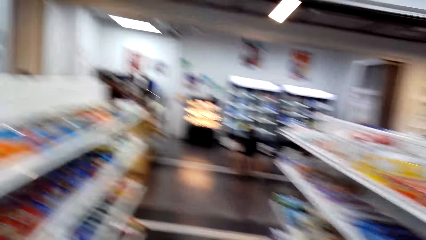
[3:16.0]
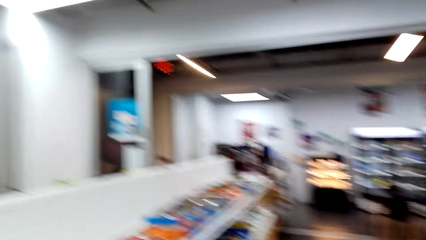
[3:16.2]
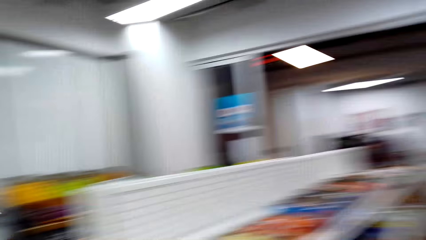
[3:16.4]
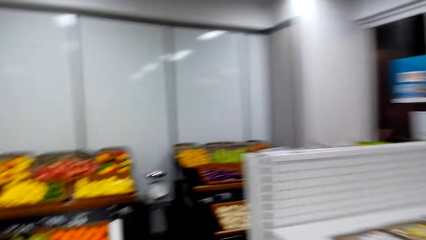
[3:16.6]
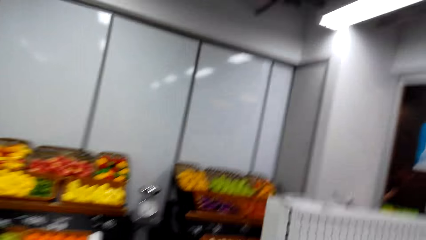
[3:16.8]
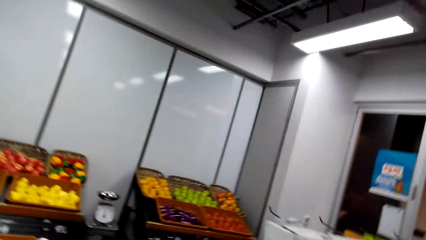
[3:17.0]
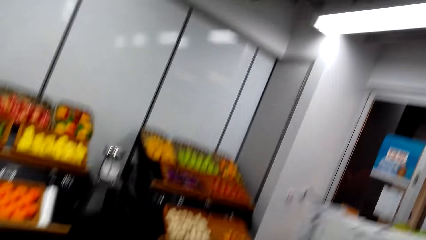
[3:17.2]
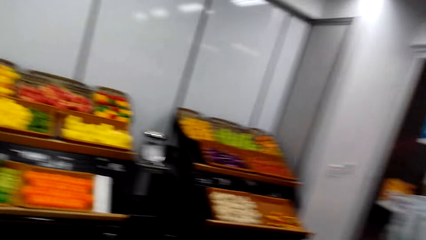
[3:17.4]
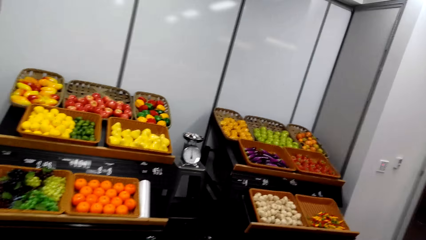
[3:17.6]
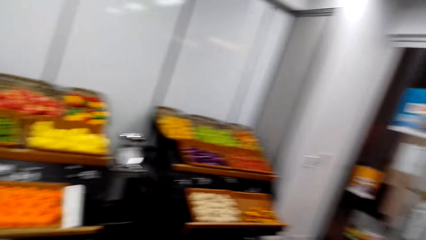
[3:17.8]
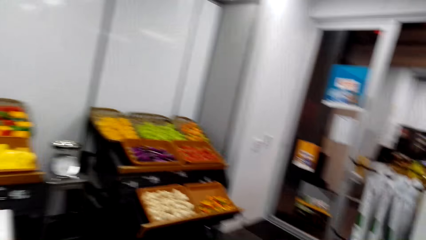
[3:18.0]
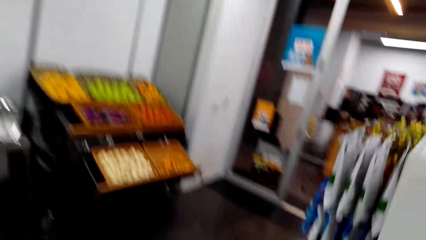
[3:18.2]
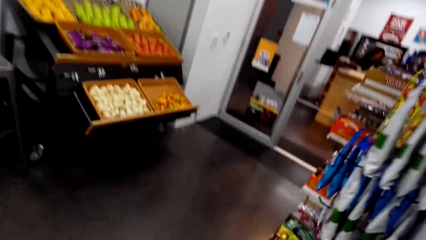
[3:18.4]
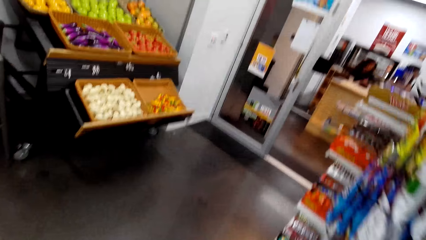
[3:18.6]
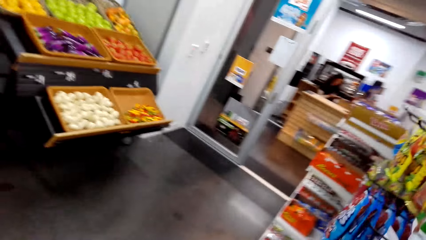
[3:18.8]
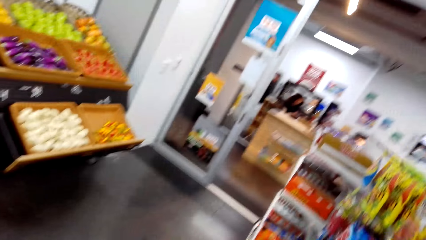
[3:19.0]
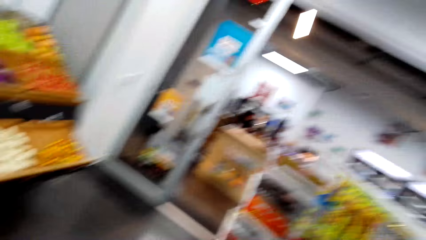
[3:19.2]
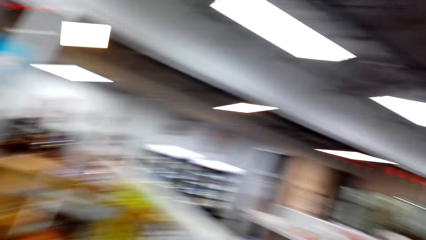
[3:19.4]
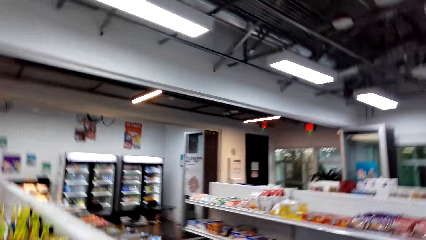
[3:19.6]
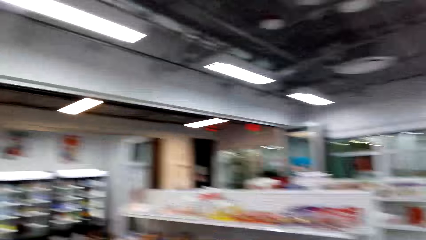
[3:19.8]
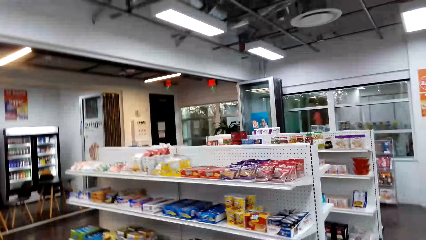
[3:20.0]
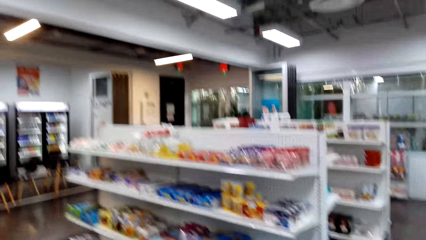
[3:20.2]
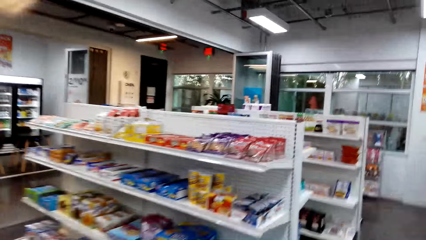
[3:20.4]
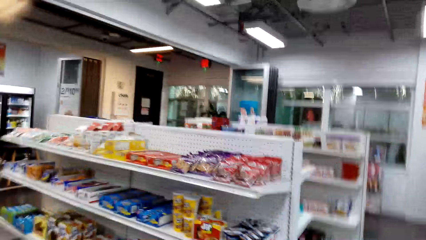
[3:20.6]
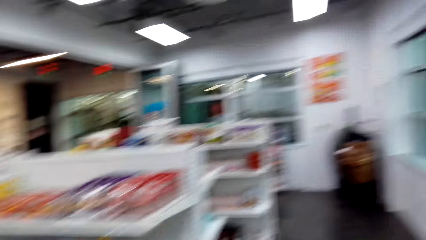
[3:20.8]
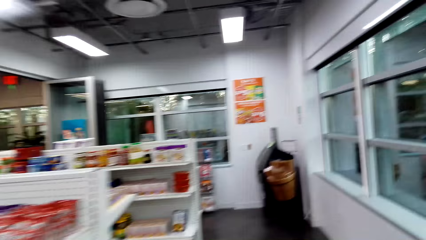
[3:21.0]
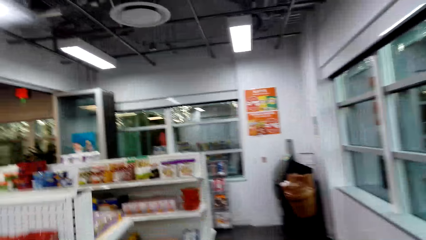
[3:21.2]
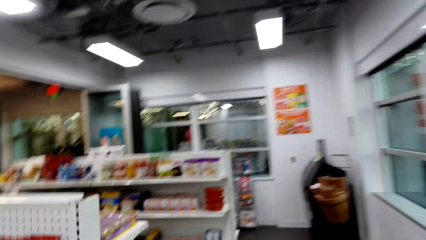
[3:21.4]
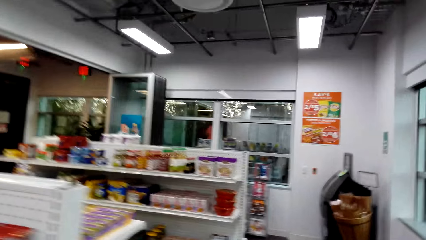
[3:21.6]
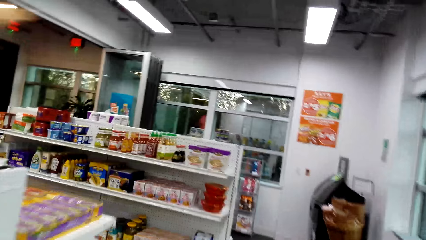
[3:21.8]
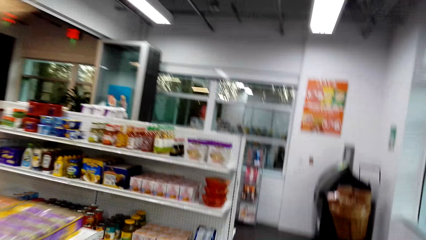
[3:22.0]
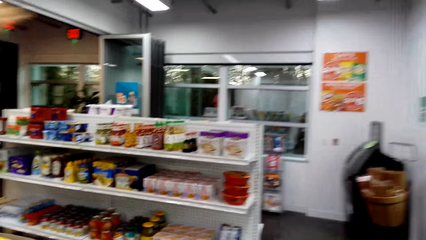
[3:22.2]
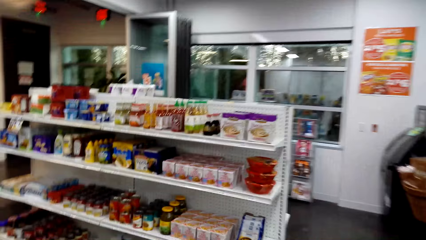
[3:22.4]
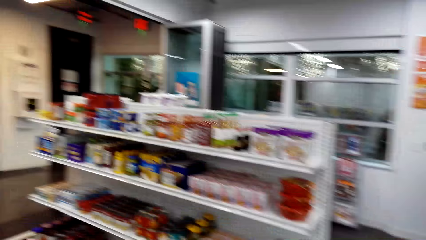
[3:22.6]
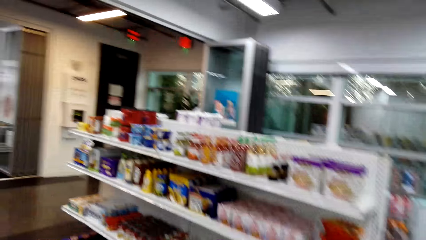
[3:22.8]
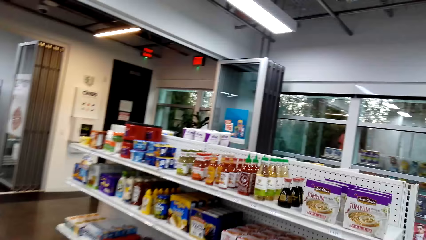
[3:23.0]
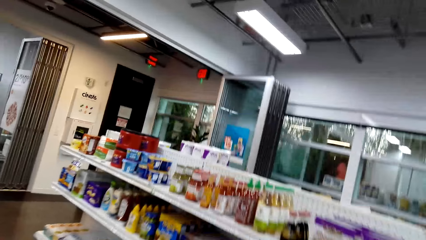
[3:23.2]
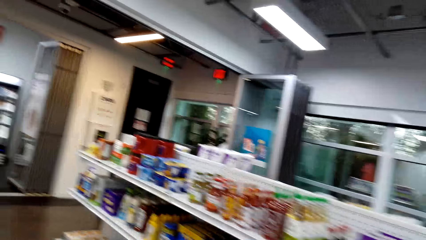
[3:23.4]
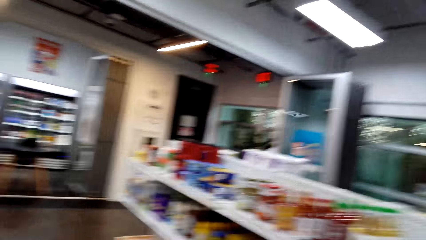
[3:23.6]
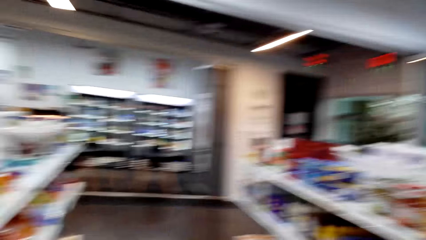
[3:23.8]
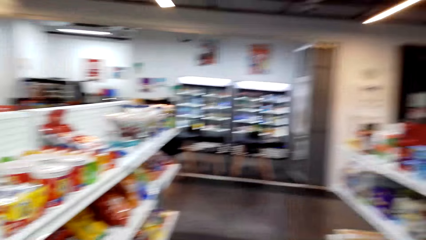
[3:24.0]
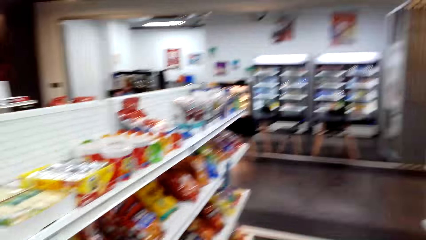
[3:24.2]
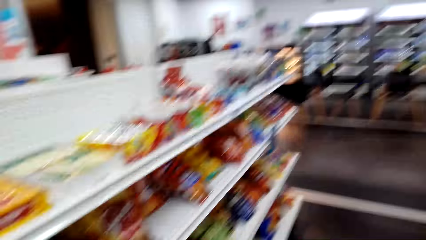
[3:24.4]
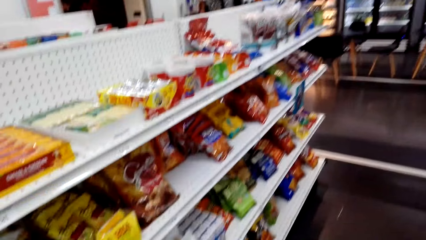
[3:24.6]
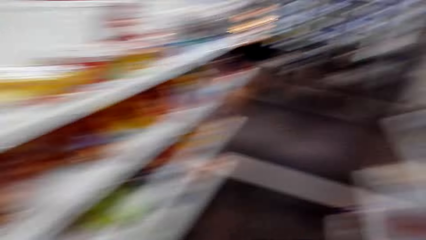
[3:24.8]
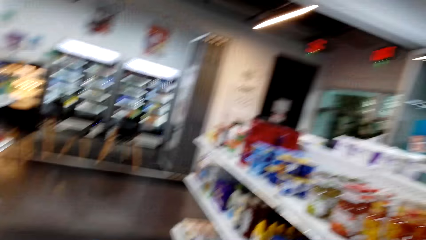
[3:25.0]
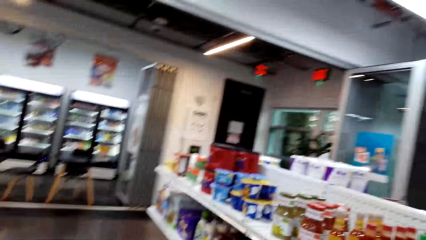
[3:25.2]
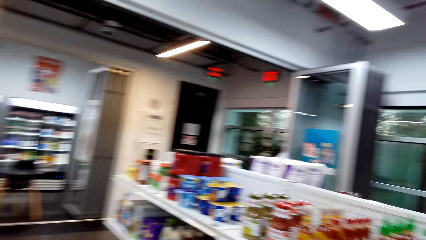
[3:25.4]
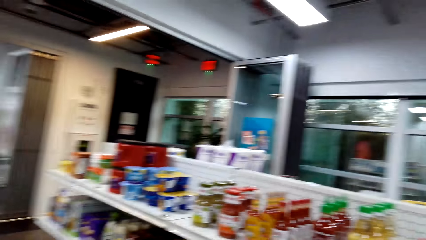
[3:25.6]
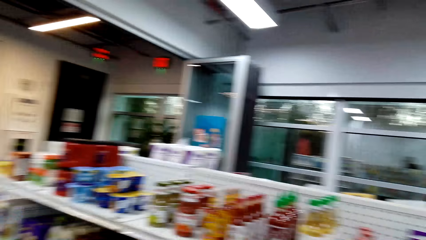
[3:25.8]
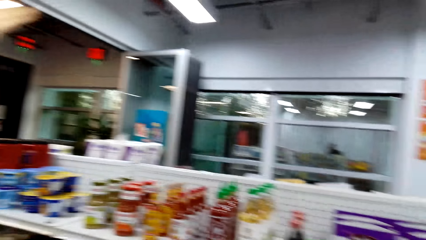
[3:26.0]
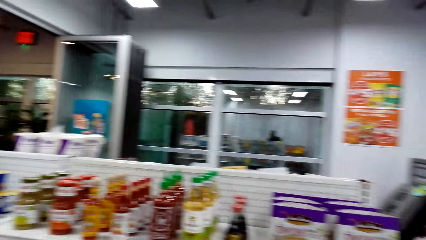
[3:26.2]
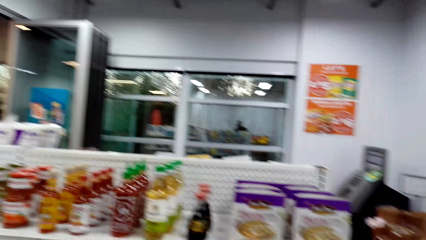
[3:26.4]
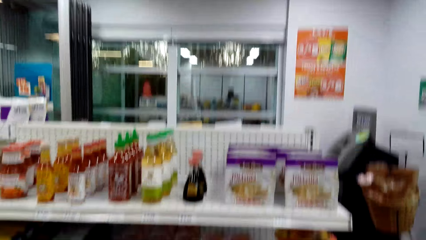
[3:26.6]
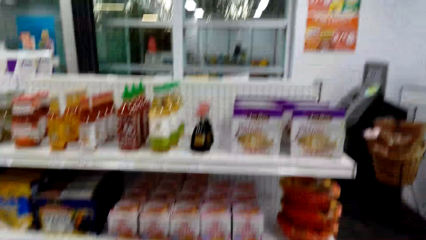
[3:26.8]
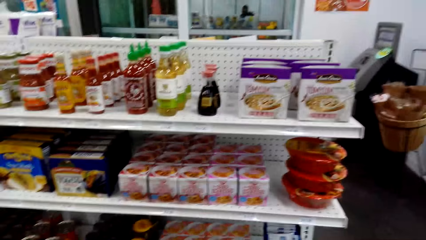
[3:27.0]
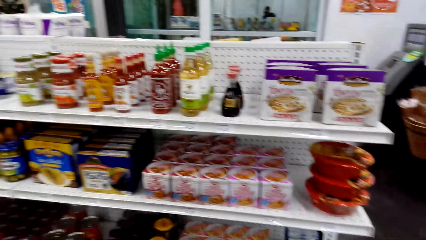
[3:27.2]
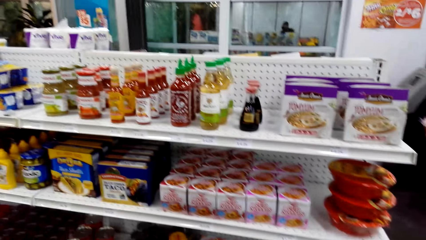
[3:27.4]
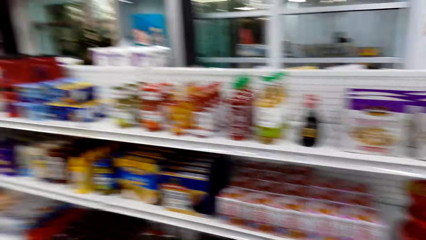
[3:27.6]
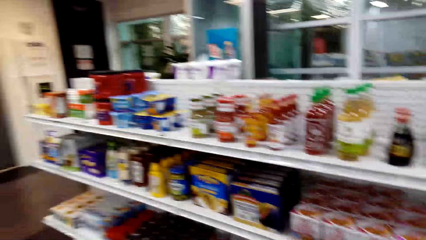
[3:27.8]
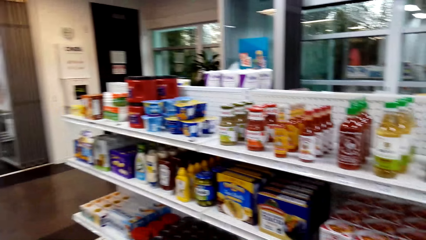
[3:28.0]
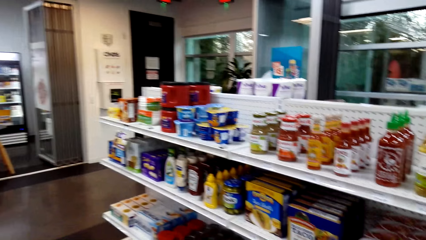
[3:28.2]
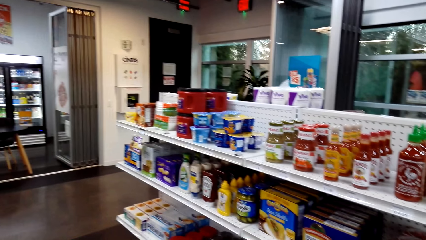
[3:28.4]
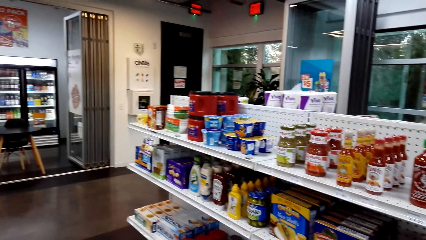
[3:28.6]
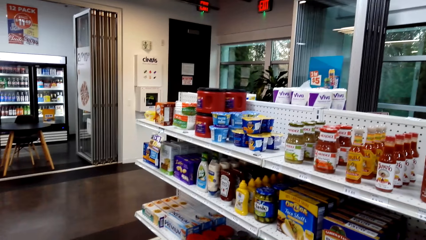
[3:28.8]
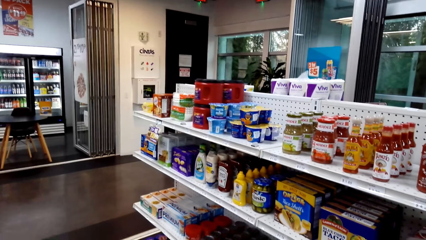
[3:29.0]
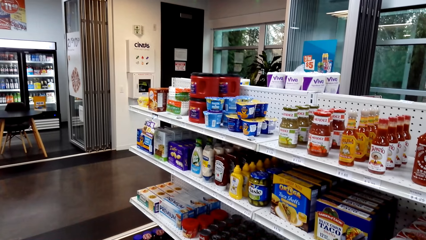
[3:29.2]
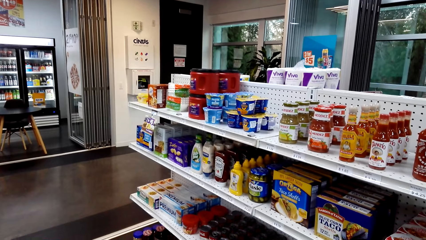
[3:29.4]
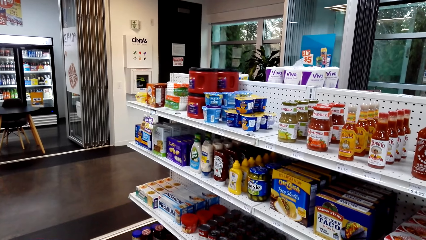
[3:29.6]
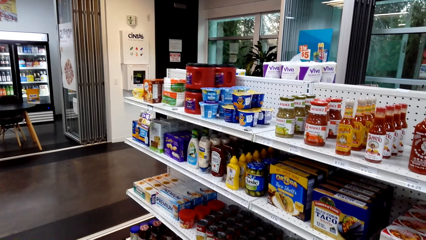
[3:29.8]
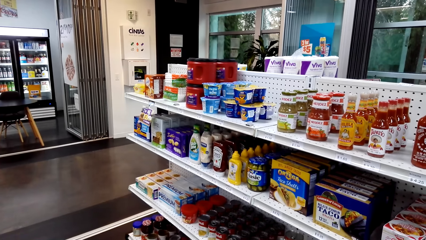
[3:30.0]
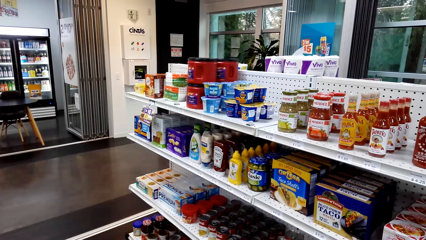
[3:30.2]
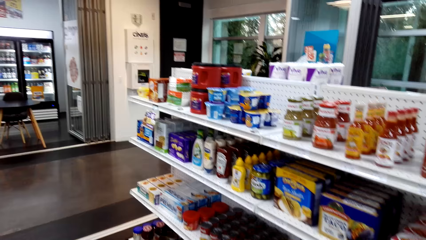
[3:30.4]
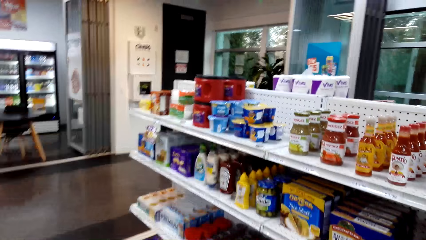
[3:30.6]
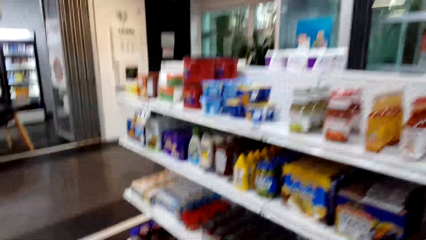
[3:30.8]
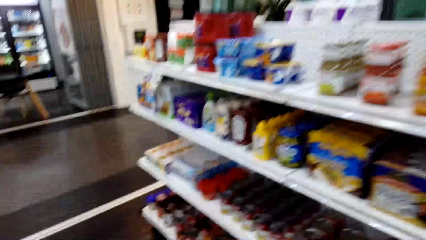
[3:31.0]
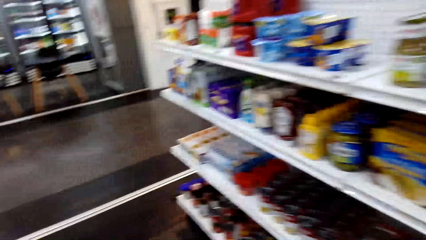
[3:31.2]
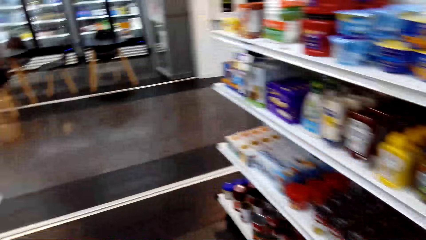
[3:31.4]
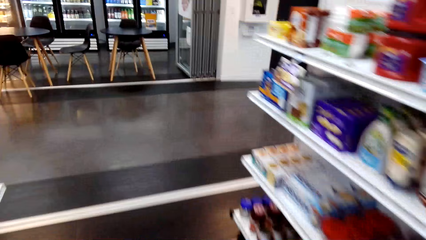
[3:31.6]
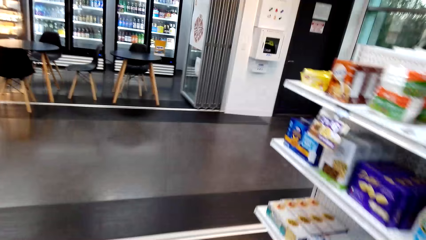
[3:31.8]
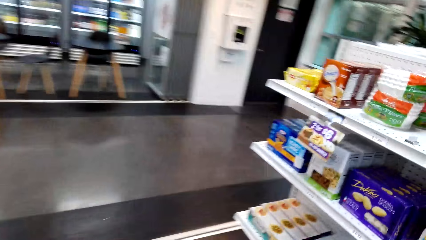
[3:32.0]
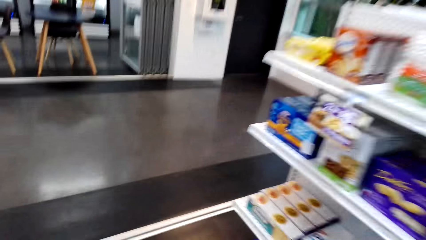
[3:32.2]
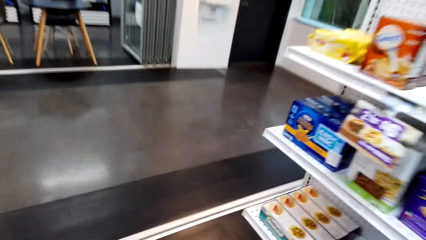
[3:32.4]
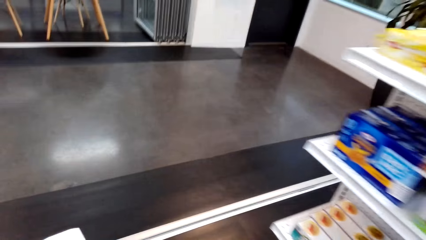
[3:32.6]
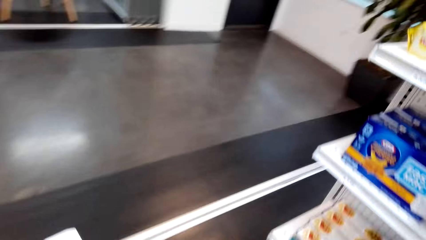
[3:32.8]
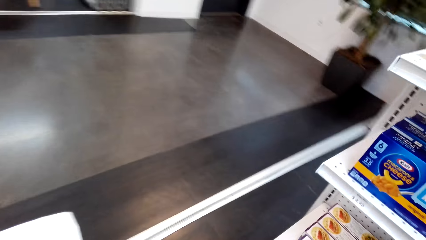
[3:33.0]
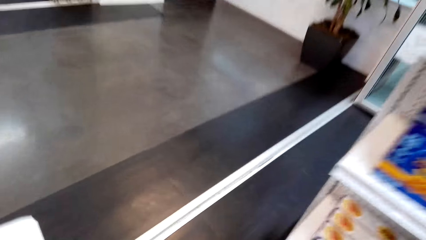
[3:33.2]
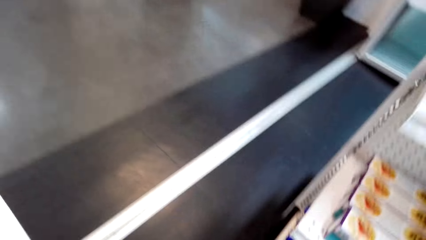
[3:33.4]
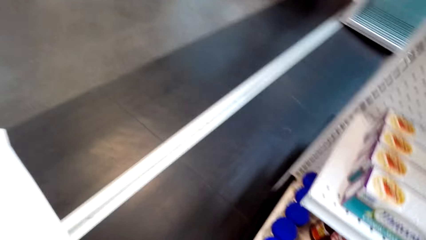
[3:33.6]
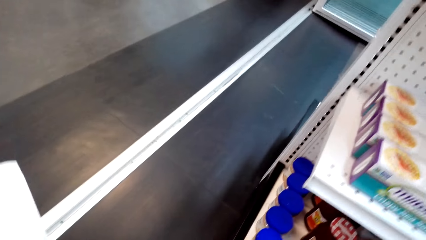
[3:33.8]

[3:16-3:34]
The camera wearer looks around. The woman sits at the counter. The camera wearer walks around. The woman sits at the counter. The camera wearer looks around. They look at the shelves and walk around the store.
